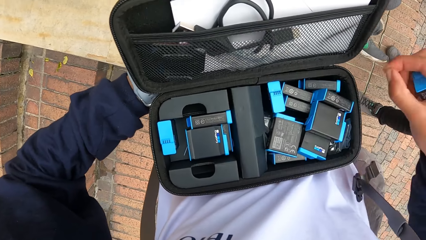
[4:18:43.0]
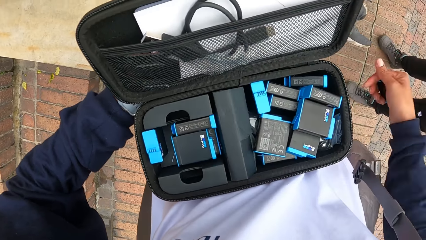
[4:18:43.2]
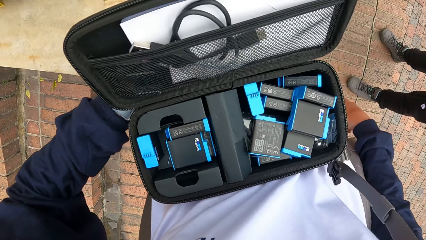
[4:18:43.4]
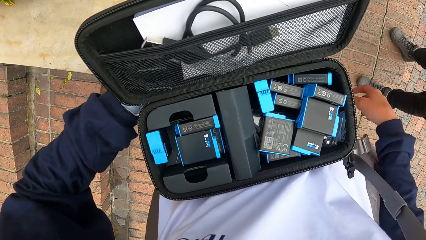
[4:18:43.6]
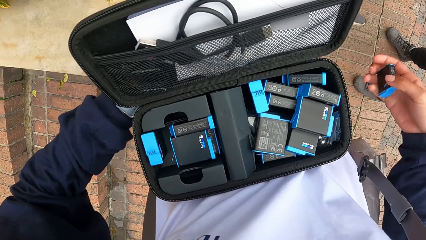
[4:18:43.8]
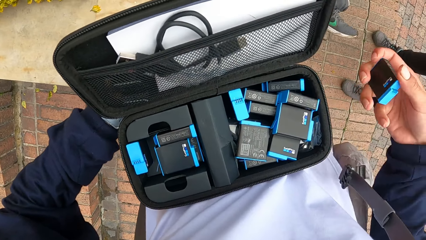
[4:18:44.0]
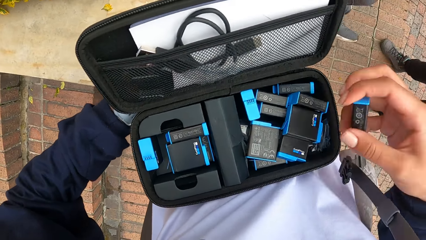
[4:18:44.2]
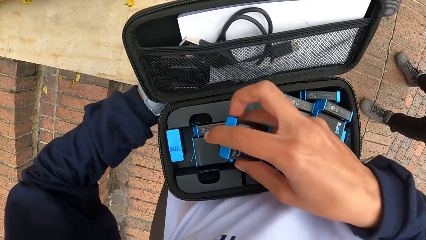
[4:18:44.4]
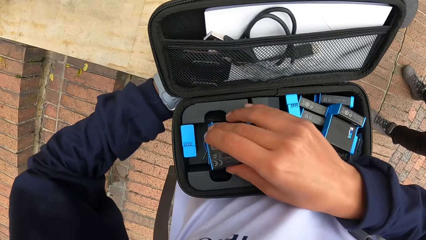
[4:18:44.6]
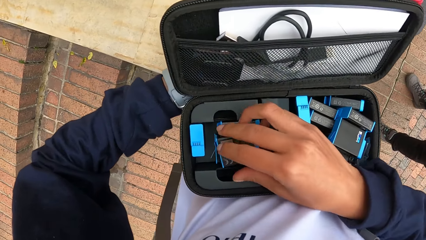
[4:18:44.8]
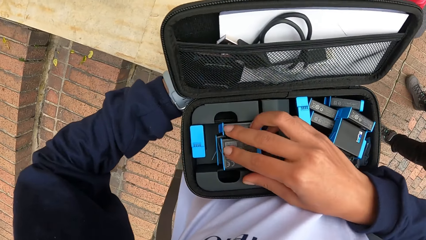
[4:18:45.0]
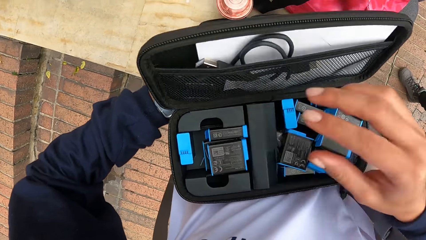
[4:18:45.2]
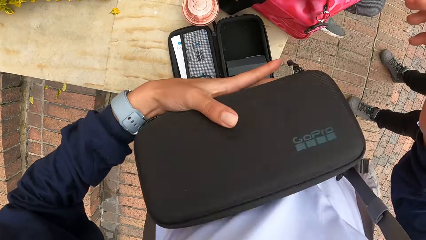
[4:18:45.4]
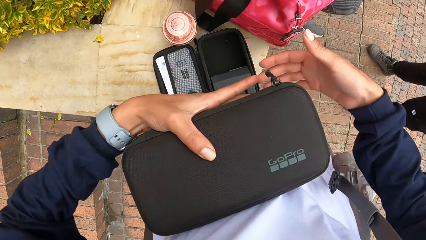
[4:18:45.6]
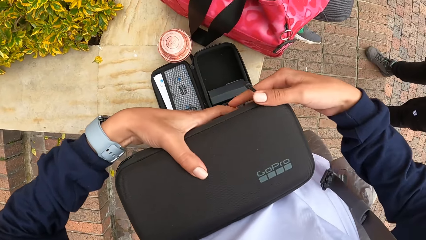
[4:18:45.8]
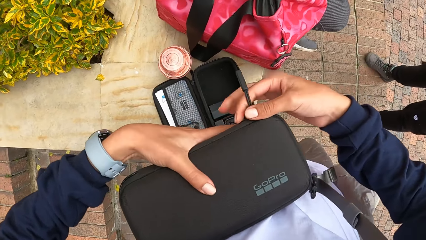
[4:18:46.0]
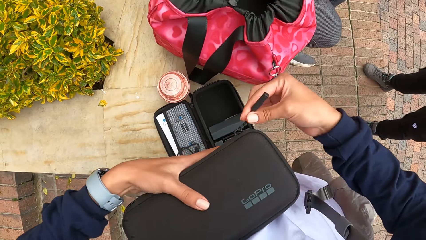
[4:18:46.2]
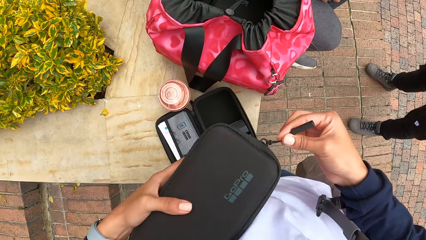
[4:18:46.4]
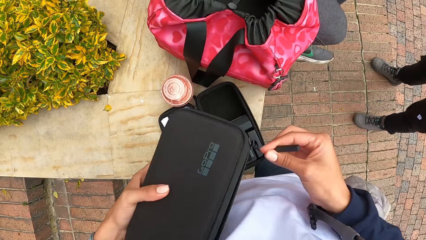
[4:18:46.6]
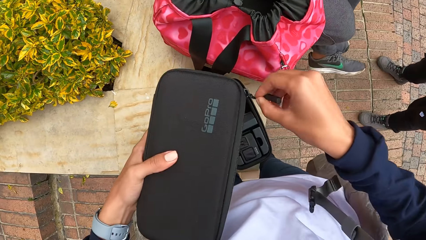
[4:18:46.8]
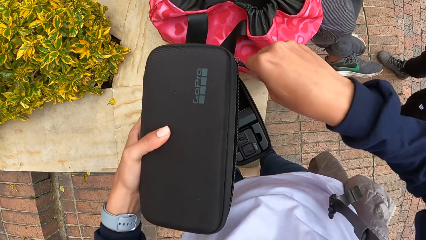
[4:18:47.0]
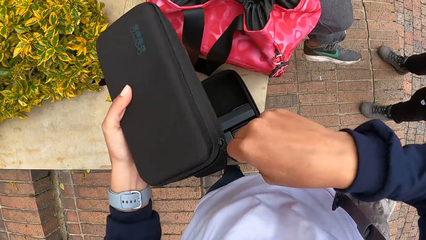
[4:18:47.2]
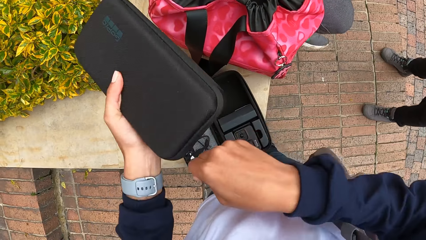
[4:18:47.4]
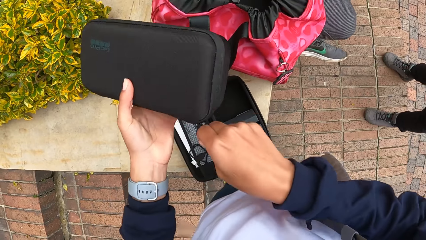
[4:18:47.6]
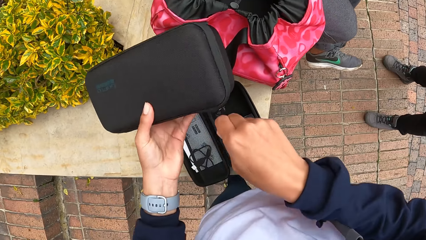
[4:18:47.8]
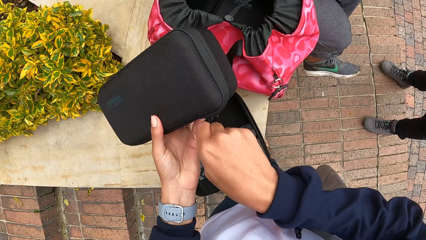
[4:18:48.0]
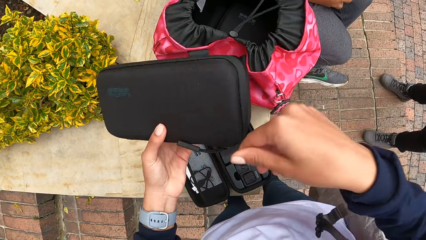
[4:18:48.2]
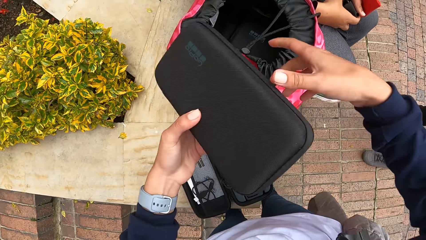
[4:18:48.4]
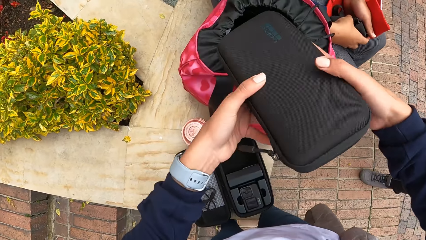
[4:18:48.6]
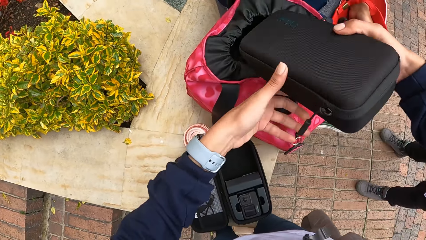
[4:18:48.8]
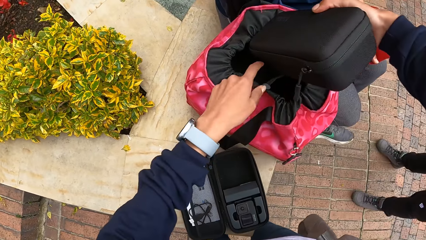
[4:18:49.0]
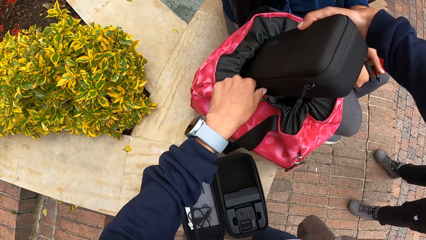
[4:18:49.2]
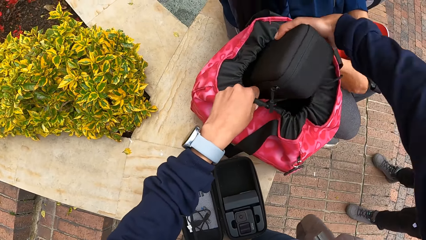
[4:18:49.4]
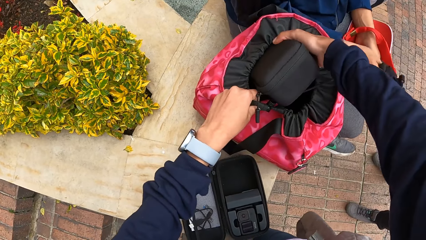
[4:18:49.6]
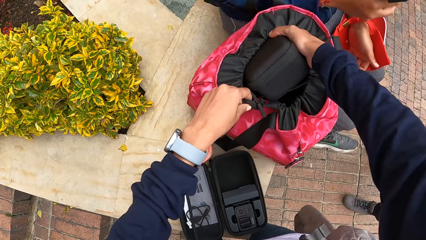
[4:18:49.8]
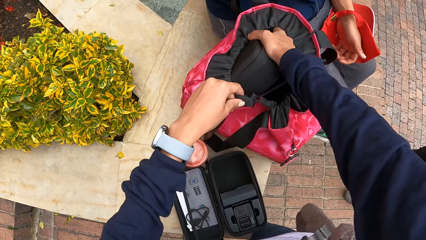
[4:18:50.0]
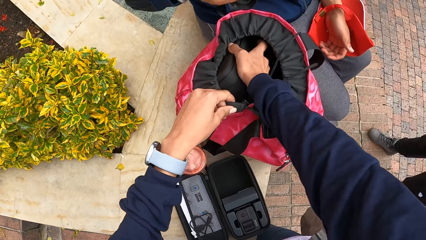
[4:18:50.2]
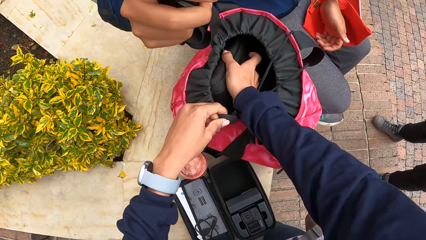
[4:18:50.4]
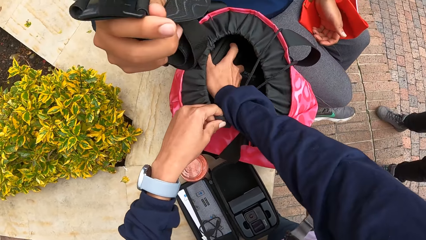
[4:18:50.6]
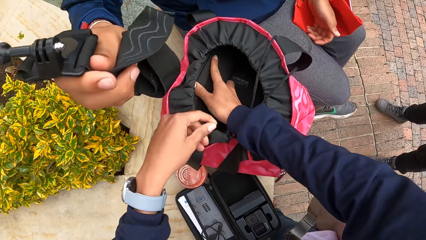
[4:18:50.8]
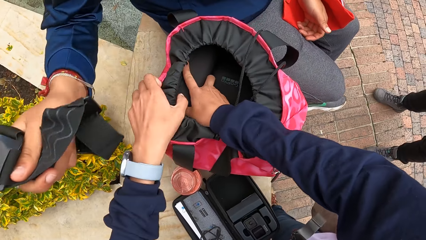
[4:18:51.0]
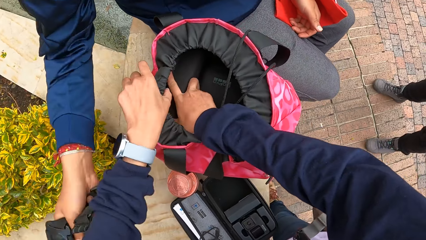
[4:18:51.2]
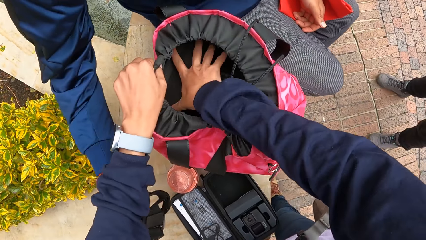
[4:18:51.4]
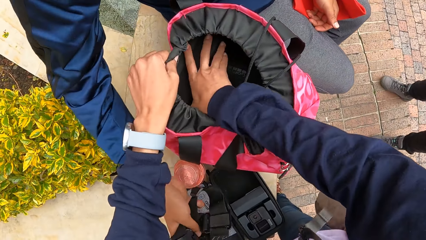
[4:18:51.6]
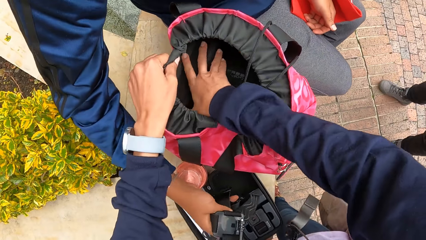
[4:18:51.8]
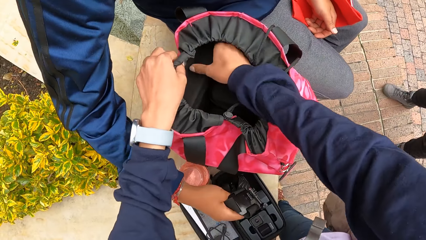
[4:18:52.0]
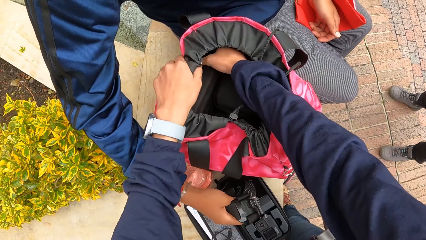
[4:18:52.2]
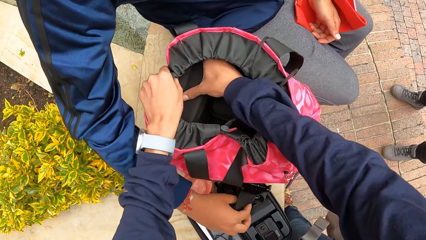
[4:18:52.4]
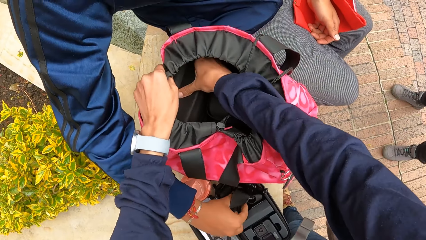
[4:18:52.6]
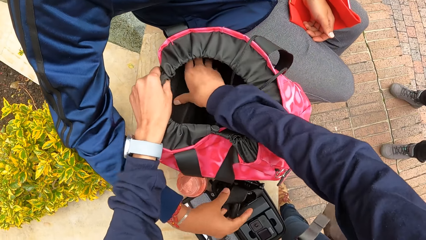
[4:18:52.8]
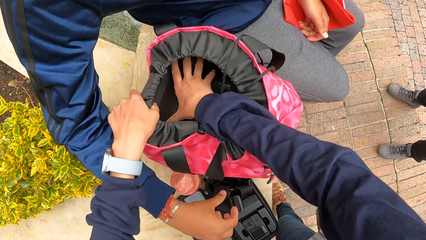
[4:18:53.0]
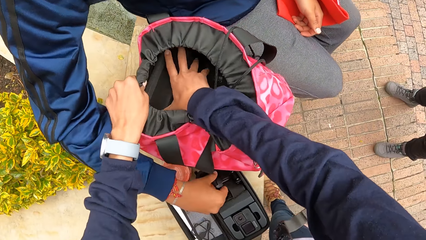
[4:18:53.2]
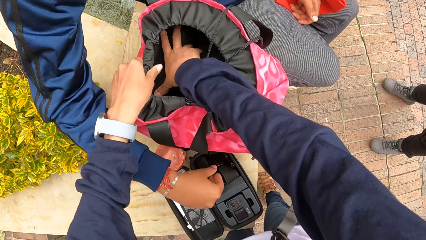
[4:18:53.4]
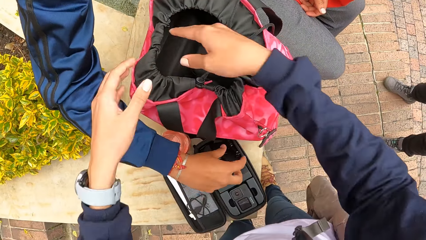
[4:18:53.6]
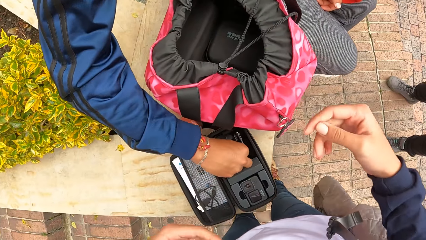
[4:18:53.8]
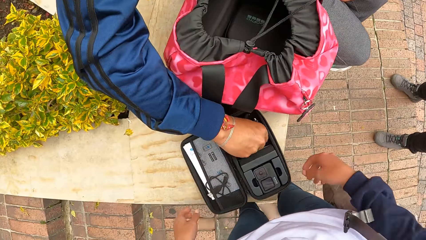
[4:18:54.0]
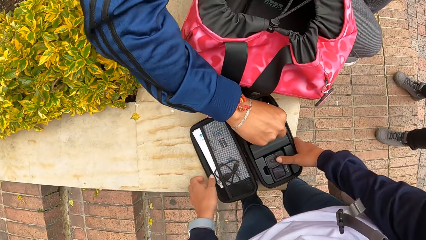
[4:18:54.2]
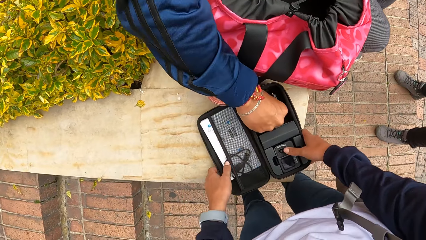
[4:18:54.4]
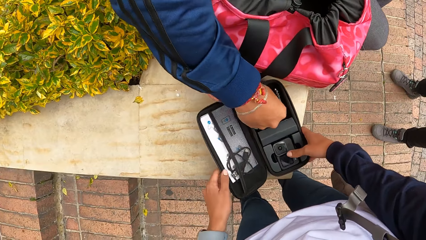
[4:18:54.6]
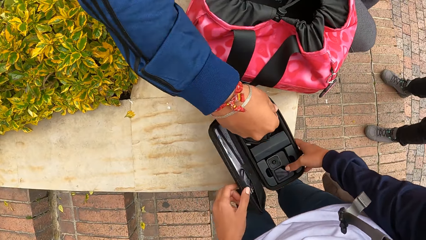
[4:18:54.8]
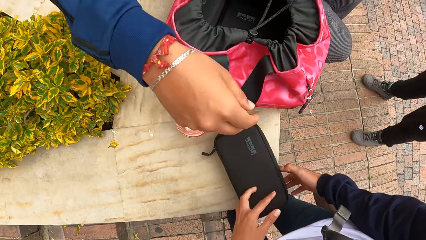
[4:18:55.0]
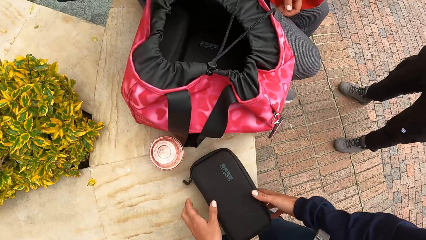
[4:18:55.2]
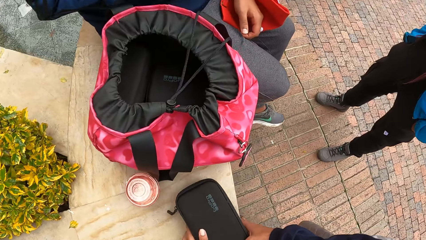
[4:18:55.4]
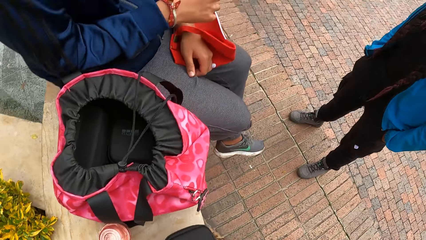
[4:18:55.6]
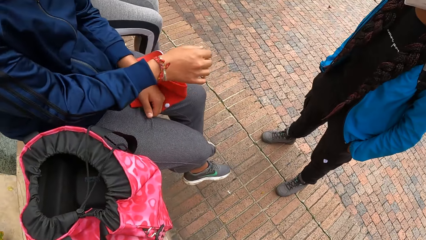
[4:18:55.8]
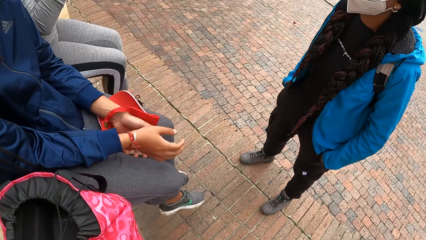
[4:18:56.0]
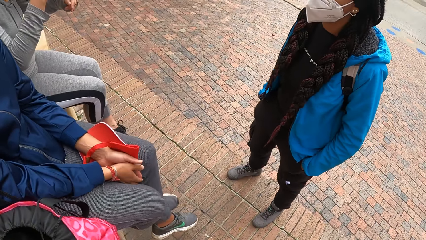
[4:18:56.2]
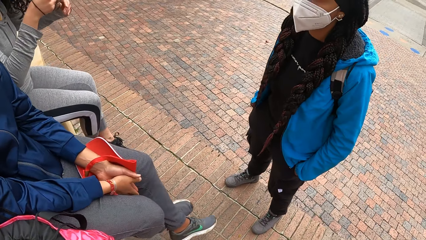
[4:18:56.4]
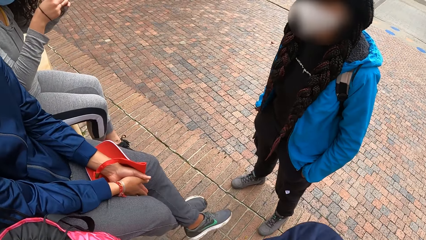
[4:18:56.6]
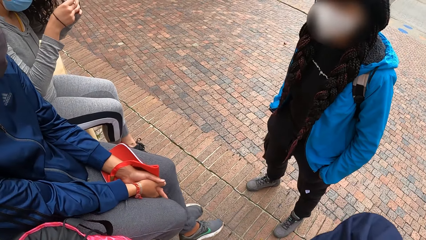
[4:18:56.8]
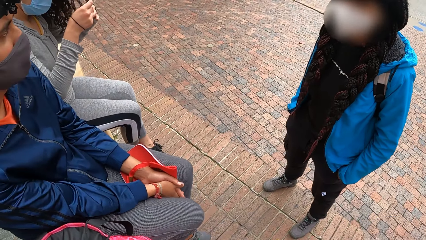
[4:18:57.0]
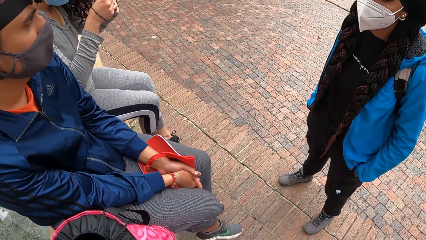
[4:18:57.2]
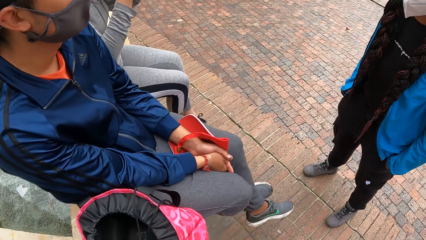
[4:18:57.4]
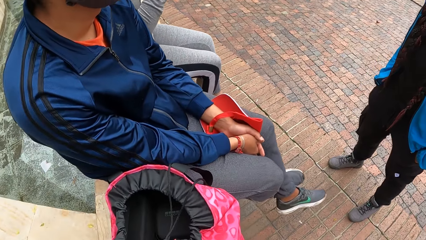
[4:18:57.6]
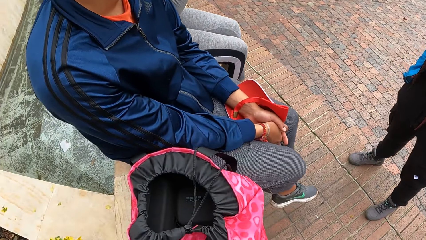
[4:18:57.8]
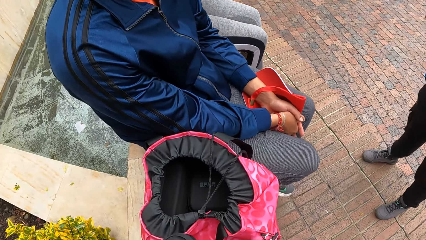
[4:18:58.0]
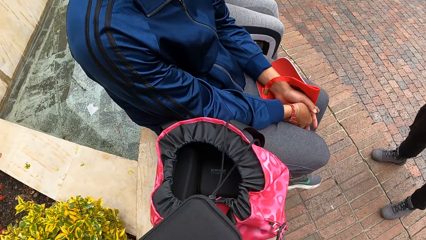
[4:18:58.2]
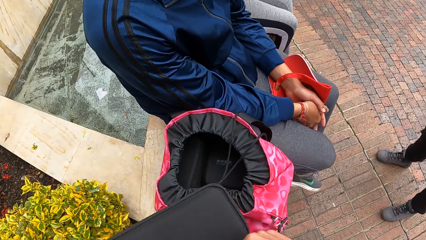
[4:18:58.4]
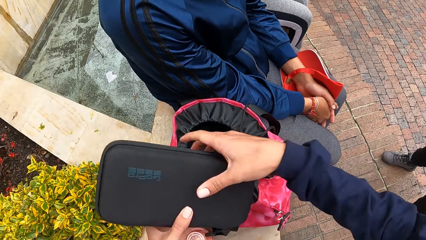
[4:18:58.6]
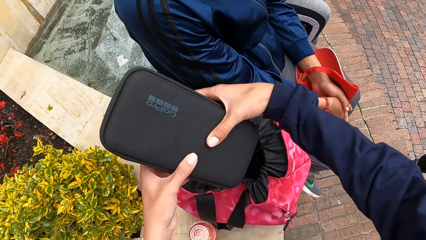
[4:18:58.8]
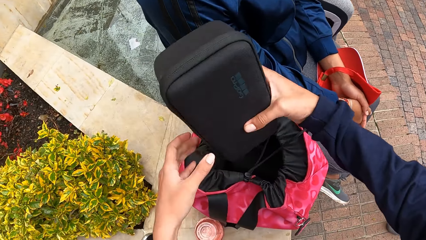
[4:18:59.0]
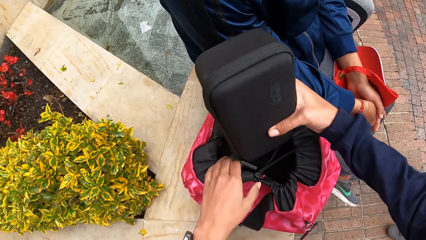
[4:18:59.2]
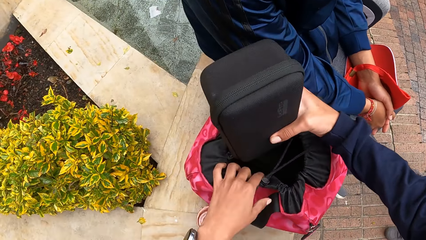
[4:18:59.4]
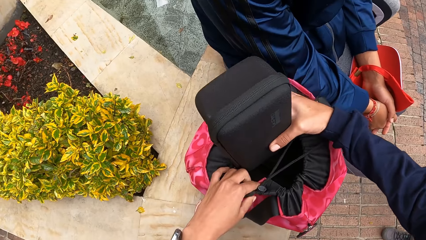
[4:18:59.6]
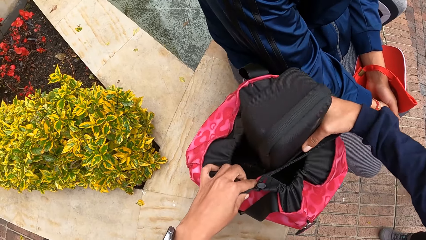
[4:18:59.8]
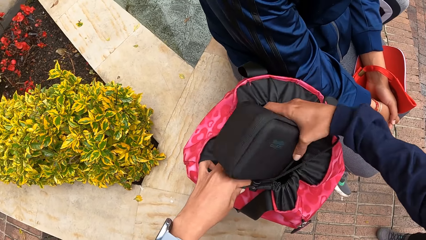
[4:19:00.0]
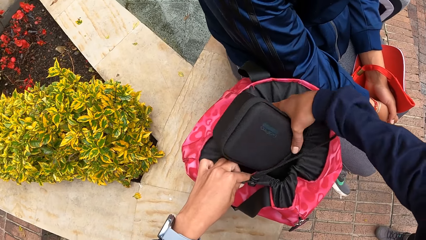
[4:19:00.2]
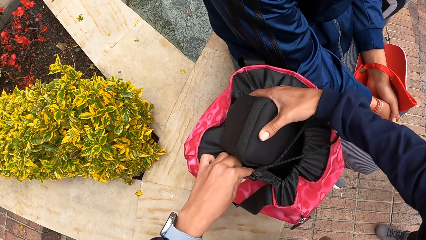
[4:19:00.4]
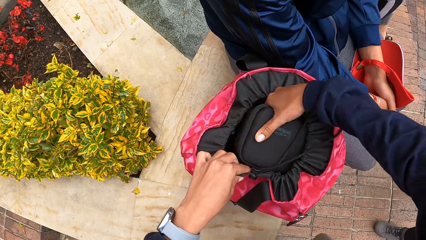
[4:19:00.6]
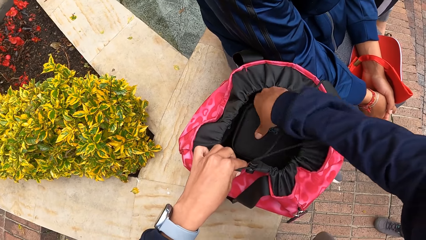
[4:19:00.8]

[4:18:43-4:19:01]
The camera wearer picks away dirt from the camera bag in her left hand with her right hand. She places the battery in her right hand in the camera bag in her left hand. She closes the cover of the camera bag in her left hand. She zips the camera bag in her left hand with her right hand. She passes the camera bag from her left hand to her right hand. She holds the pink bag on the concrete with her left hand. She places the camera bag in her right hand in the pink bag on the concrete. The man places the camera belt in his right hand in the purse on the concrete. The camera wearer presses the camera bag to the pink bag on the concrete with her right hand. She covers the camera bag on the concrete with her left hand. A woman interacts with the man and another woman. The other woman plays with her hair with both hands. The camera wearer holds the pink bag on the concrete with her left hand. She places the camera bag in her right hand in the pink bag on the concrete.
